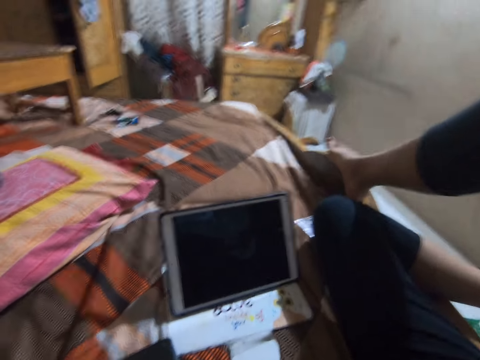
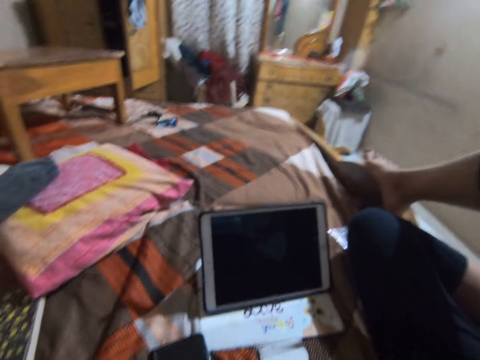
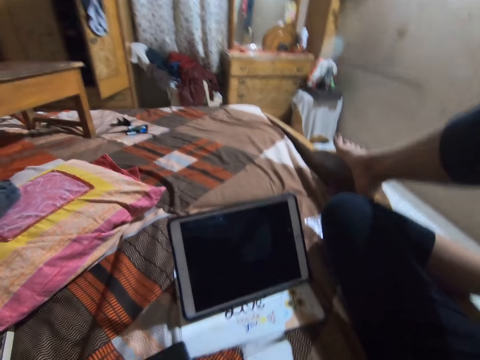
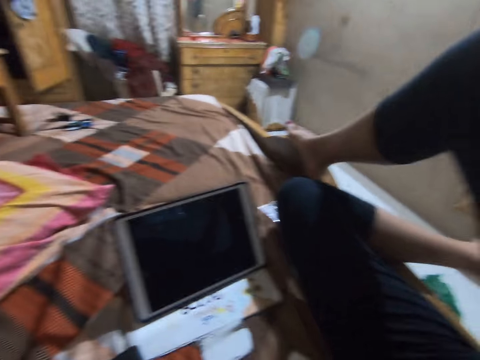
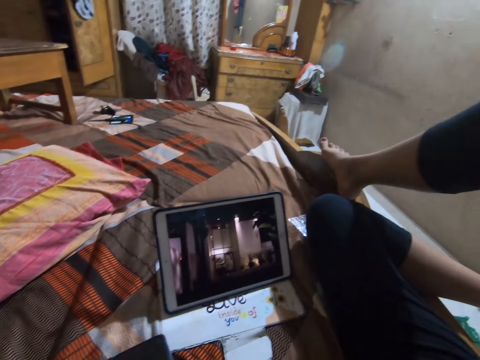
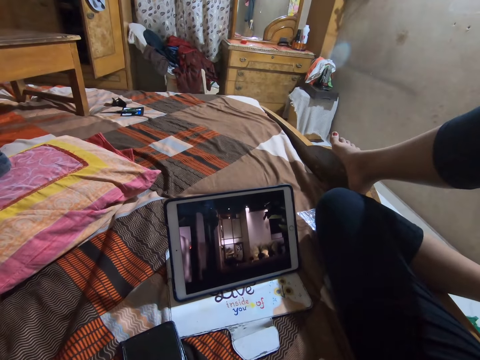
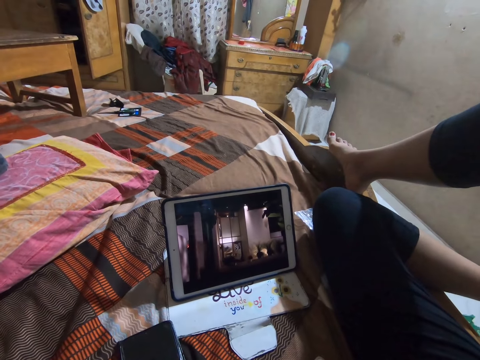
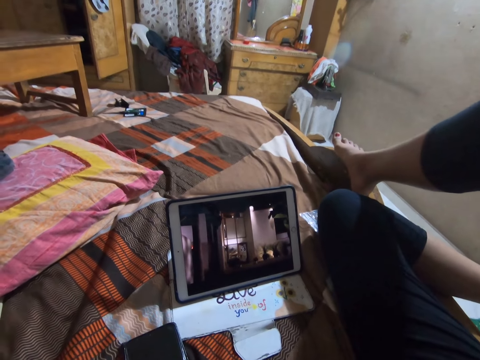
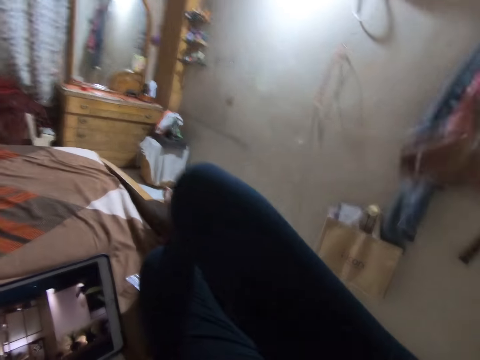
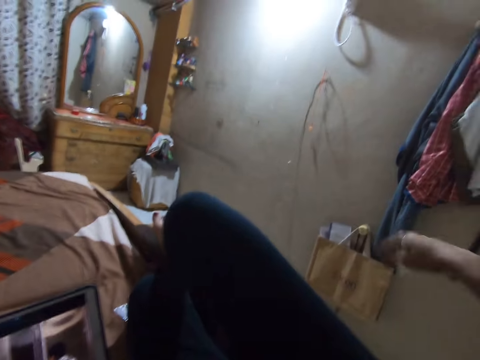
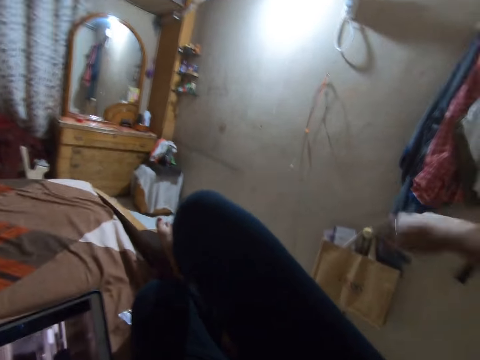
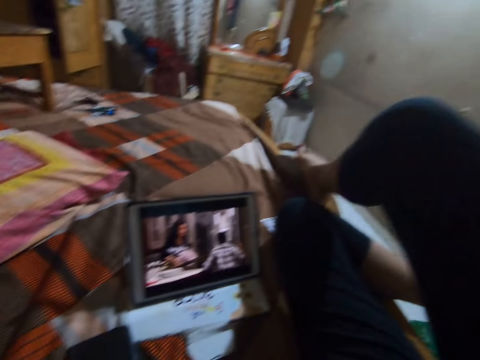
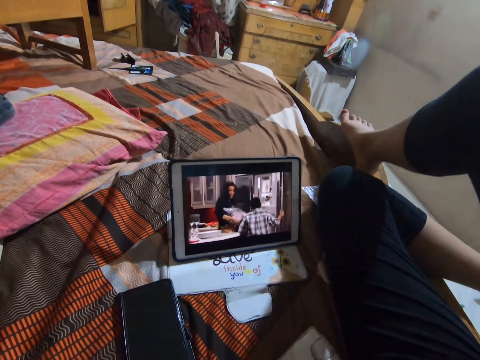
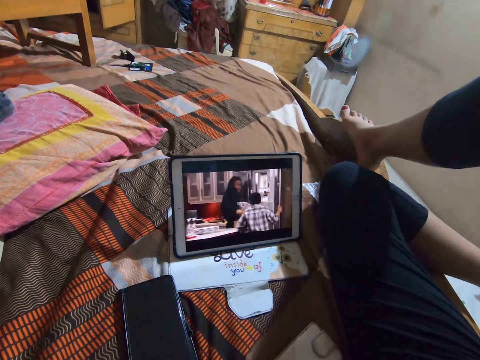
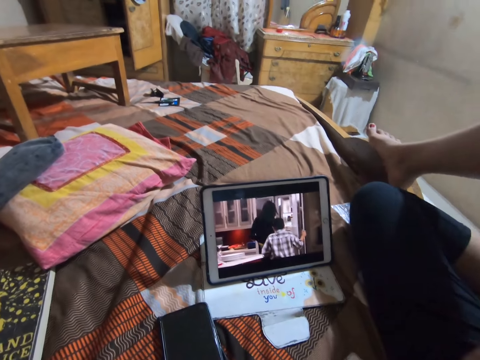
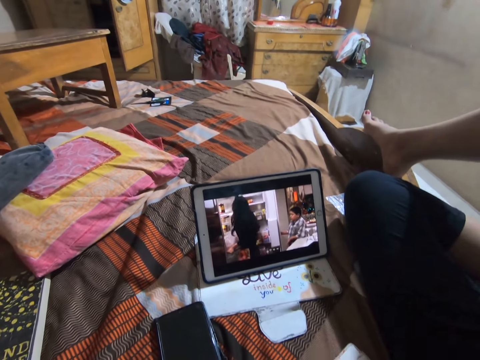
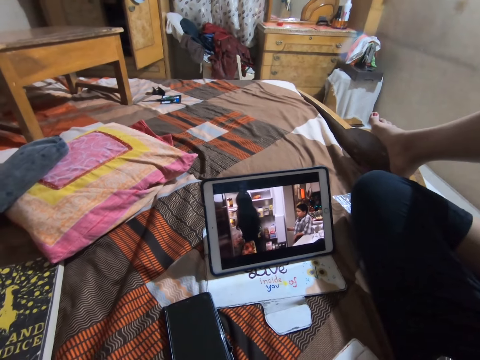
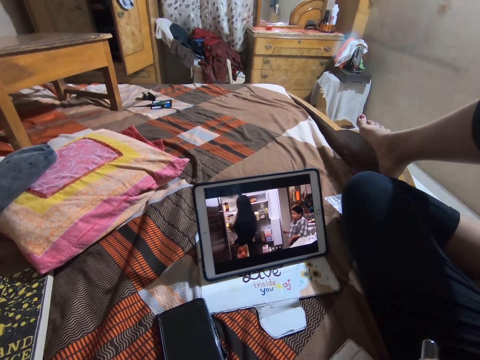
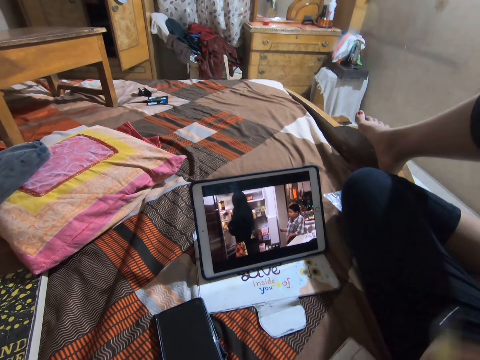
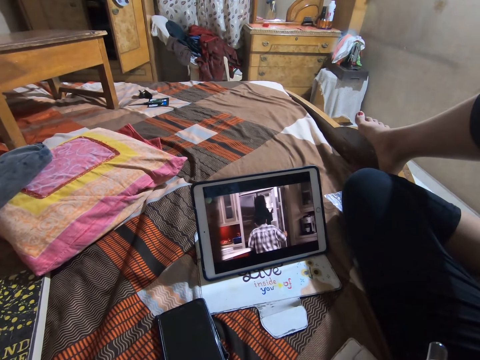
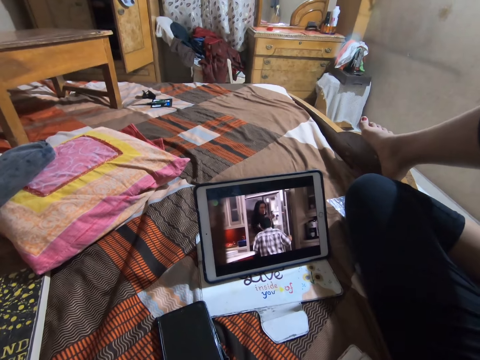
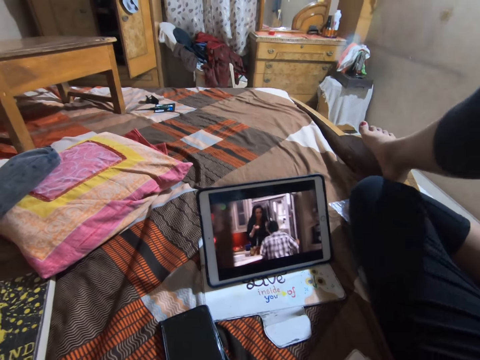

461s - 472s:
The camera wearer moves the right hand. They watch on a tablet. They lift something. They stretch the hand. They move the right hand. They watch on a tablet.

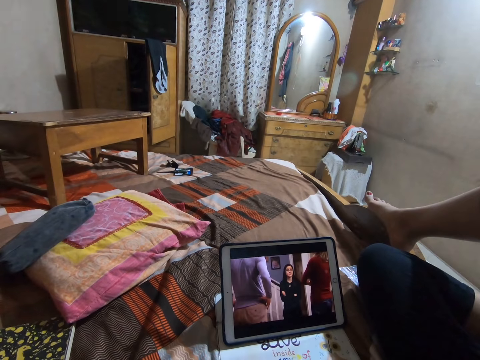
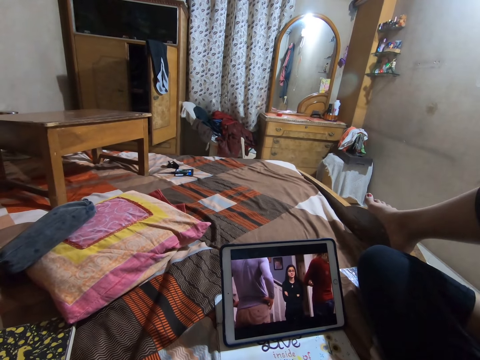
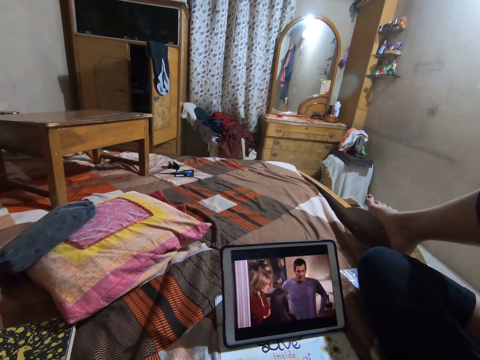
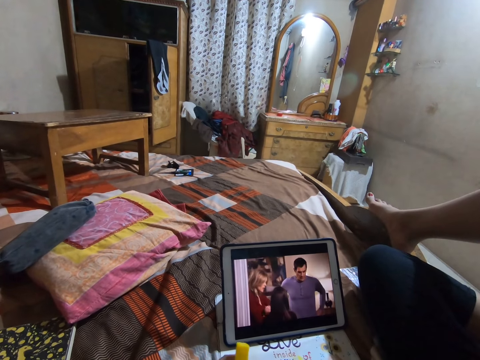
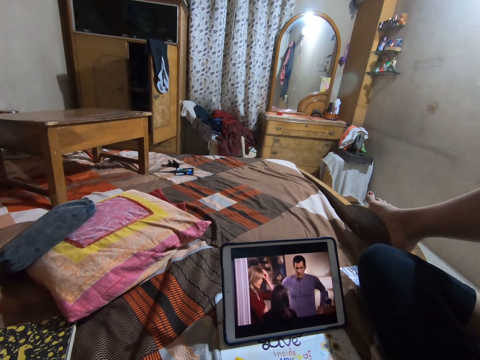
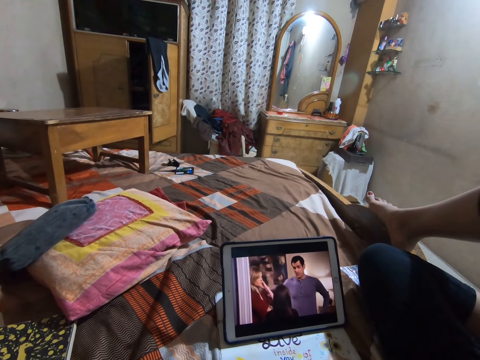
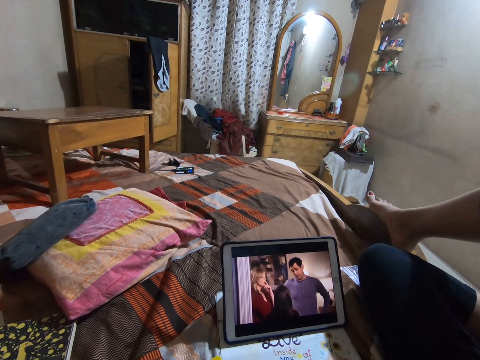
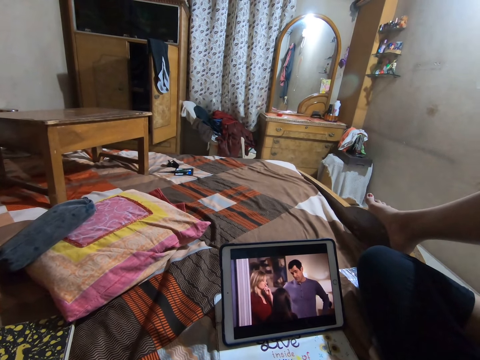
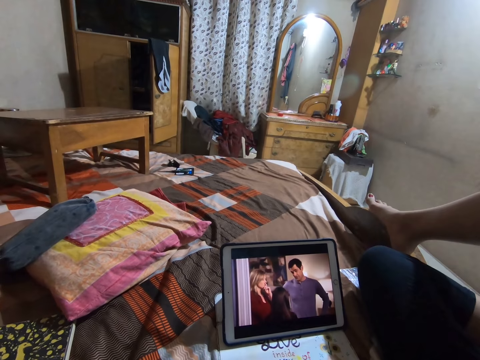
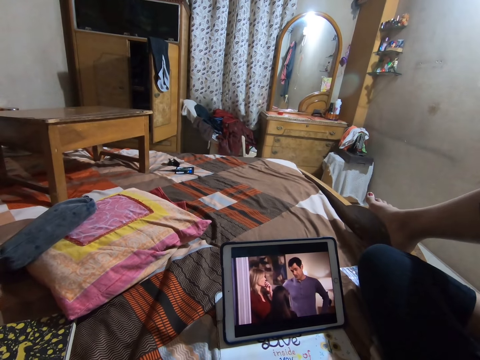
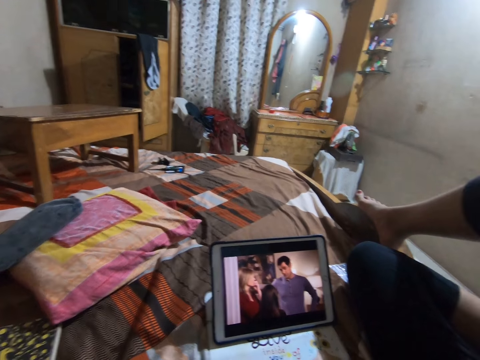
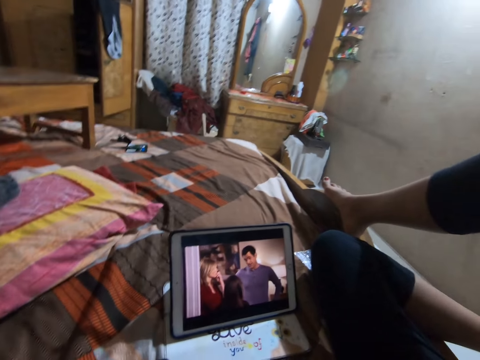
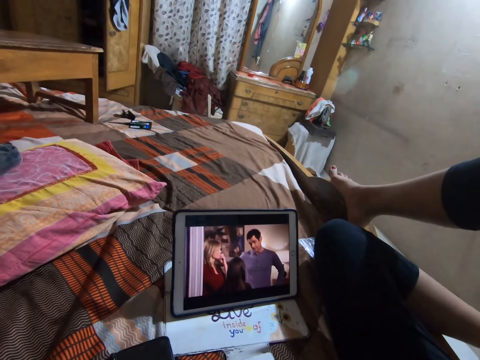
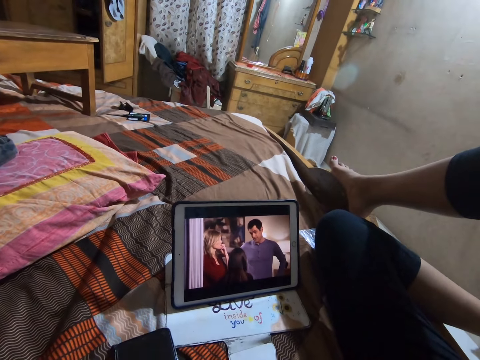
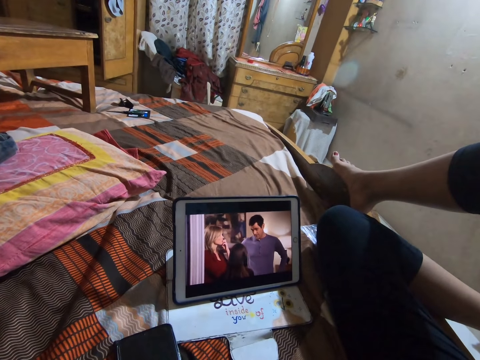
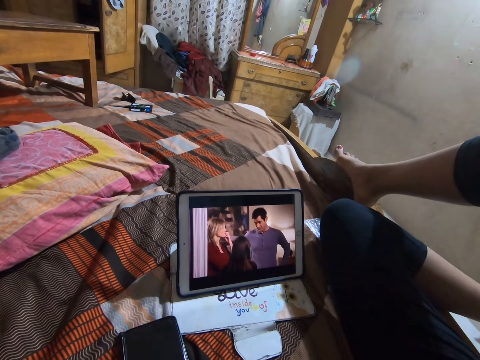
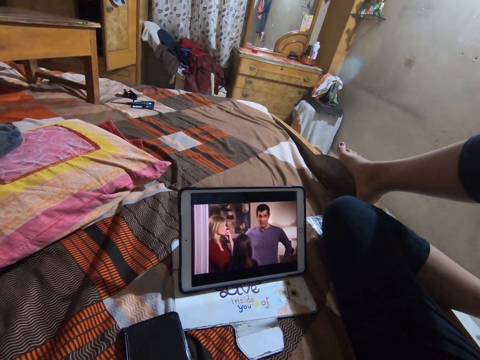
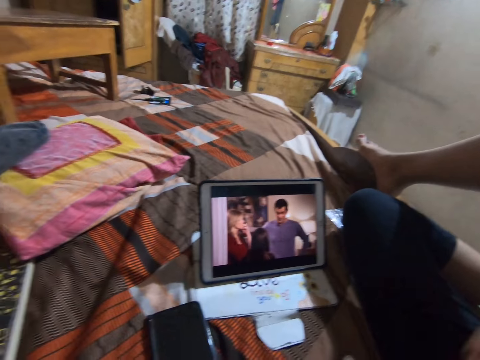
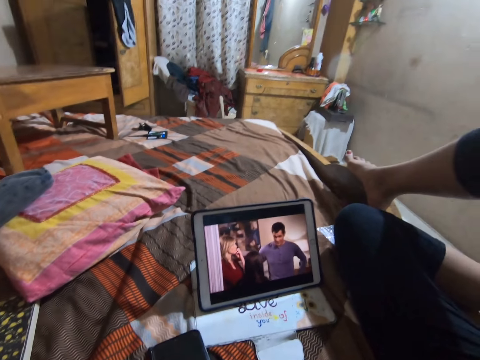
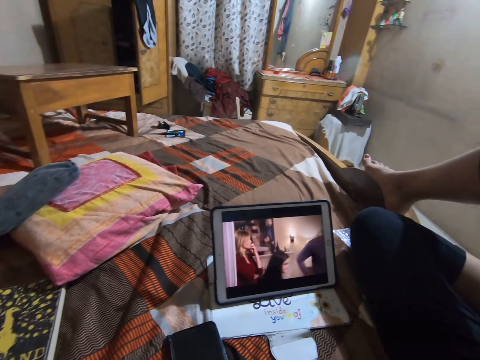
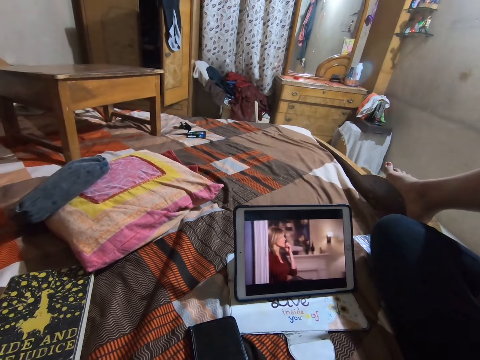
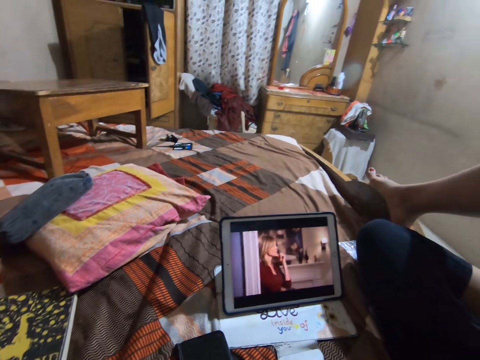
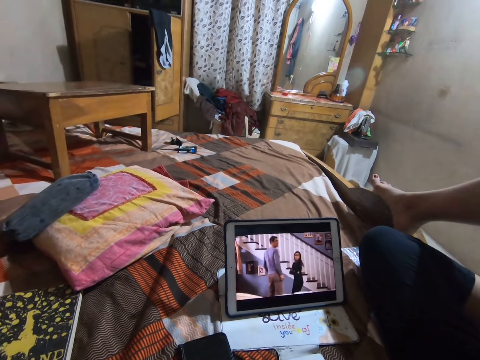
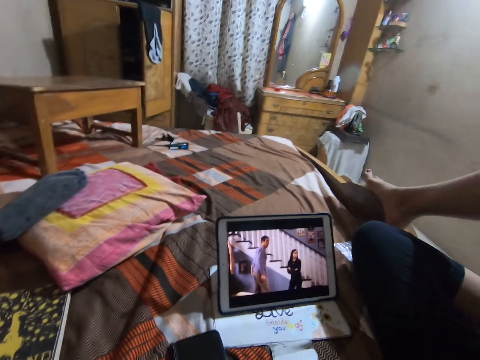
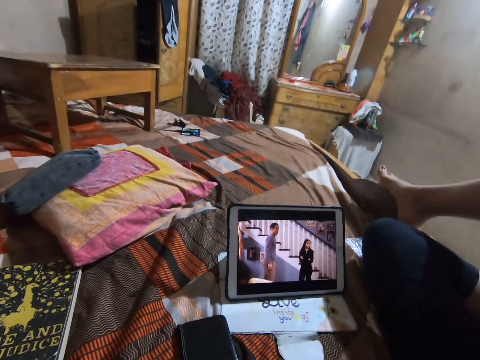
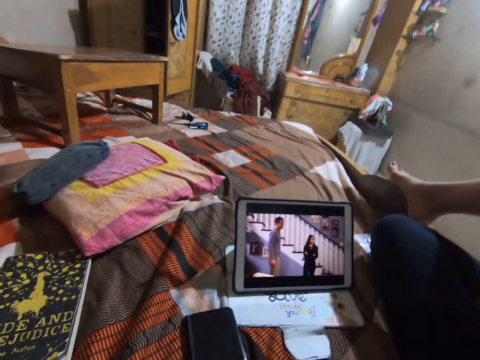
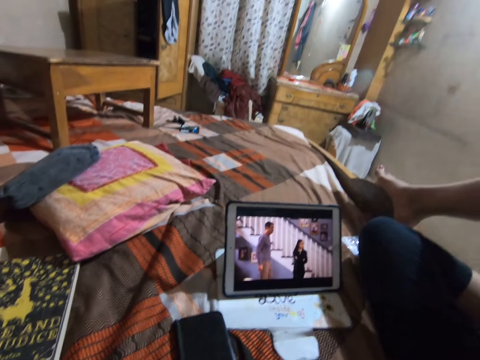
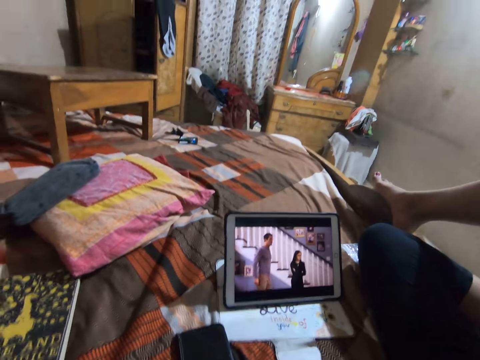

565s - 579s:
The camera wearer swings something. They watch on a tablet.

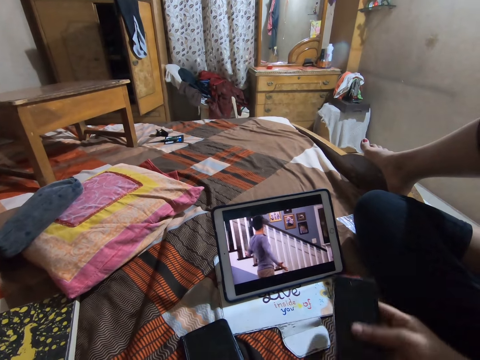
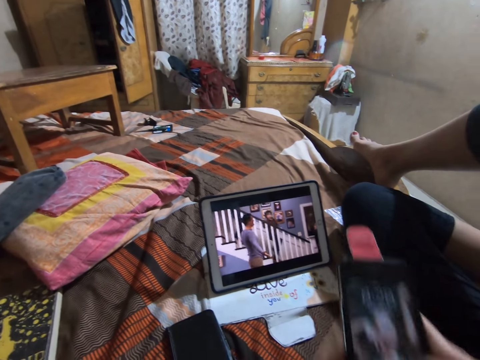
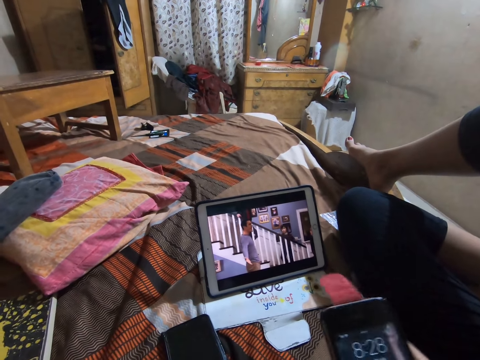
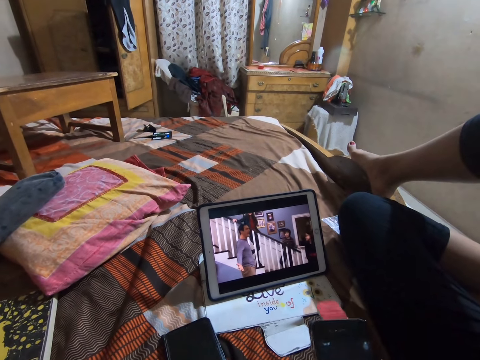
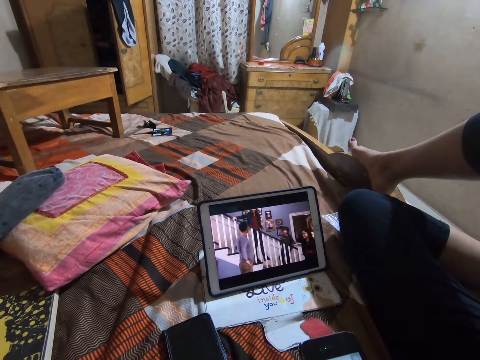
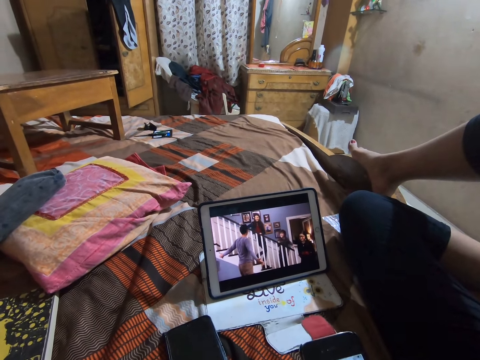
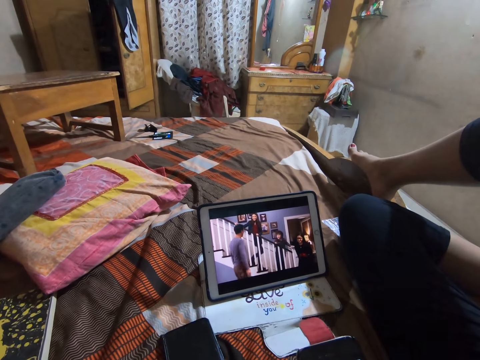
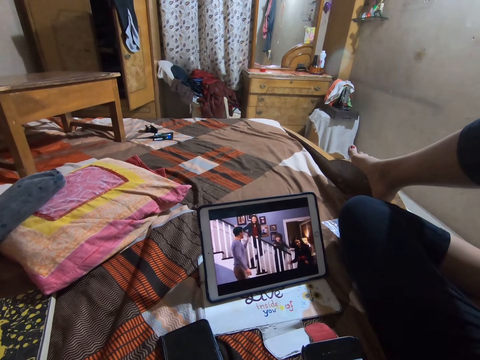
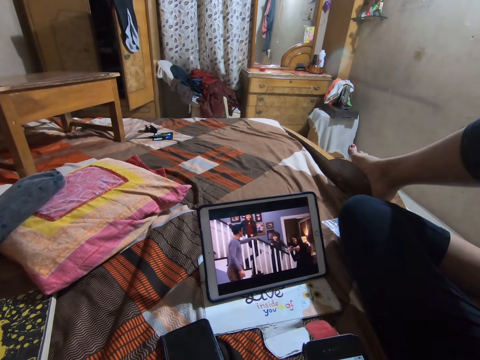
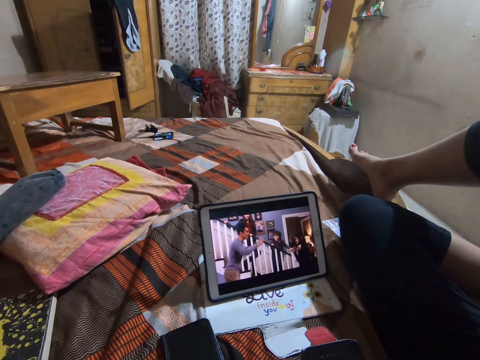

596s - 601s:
The camera wearer operates a phone.
